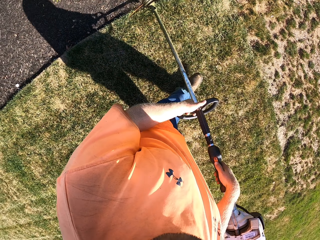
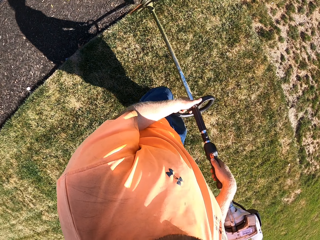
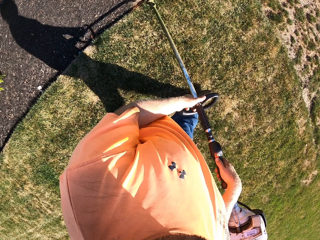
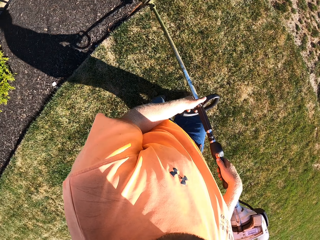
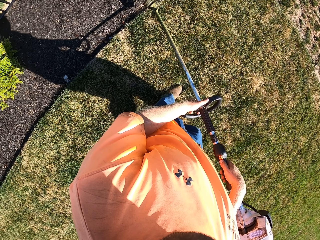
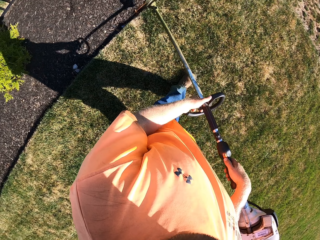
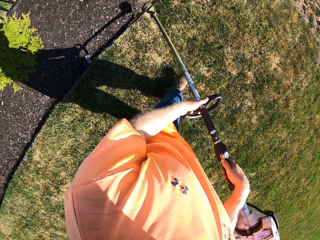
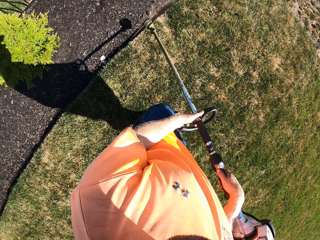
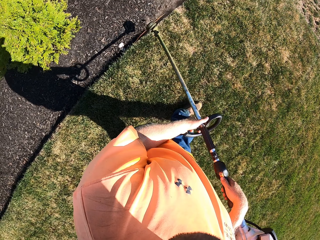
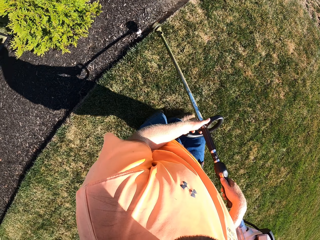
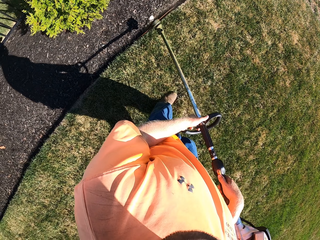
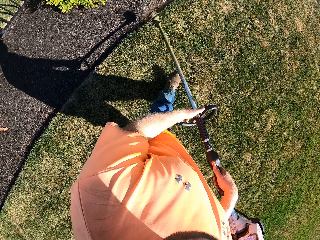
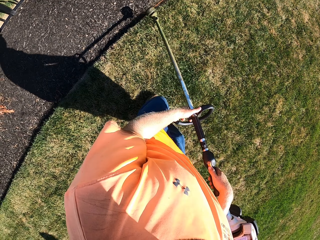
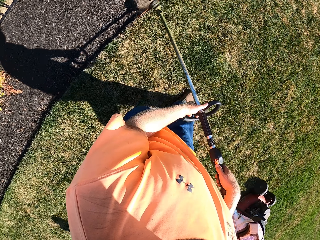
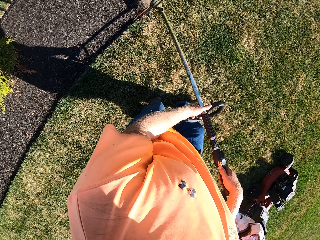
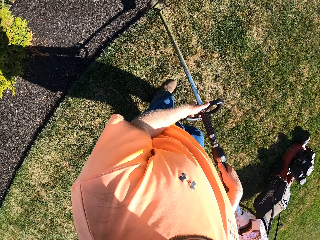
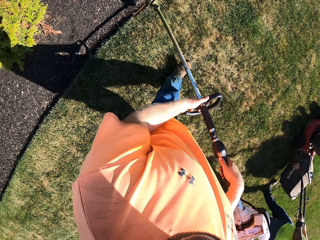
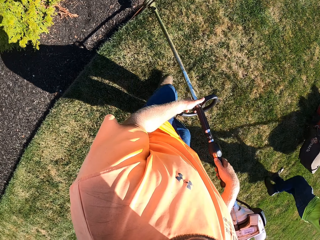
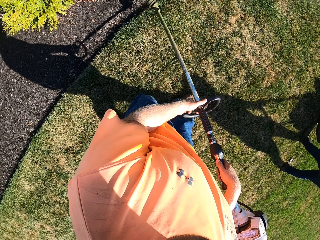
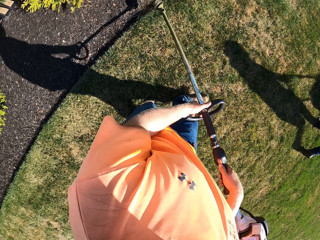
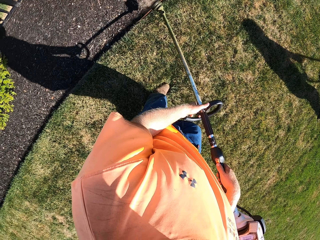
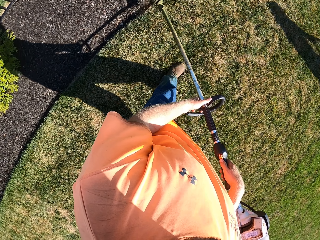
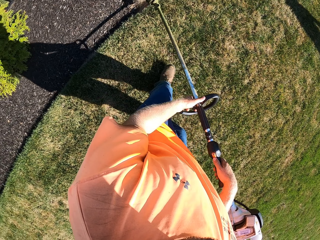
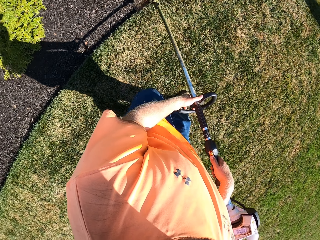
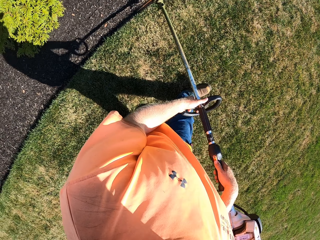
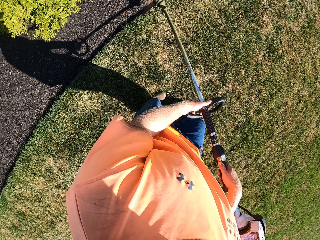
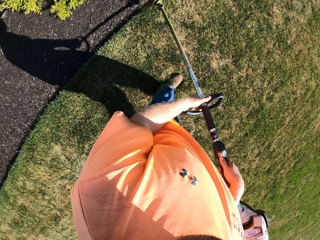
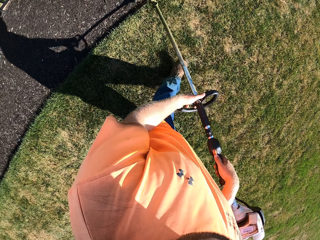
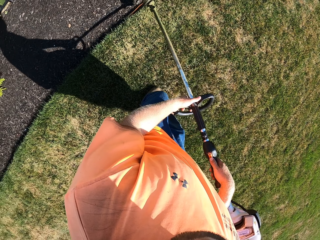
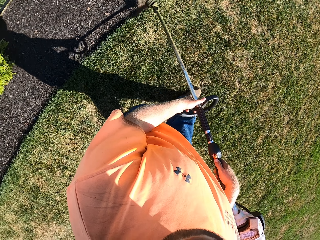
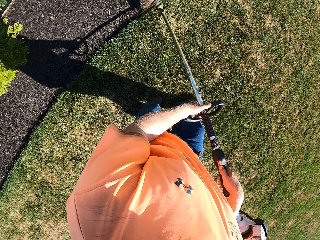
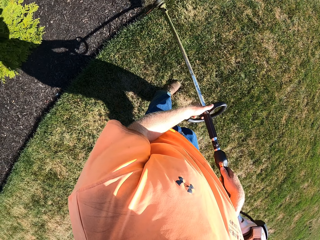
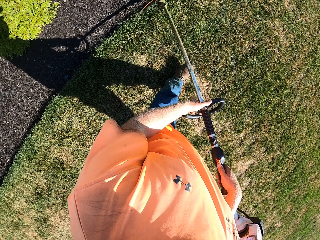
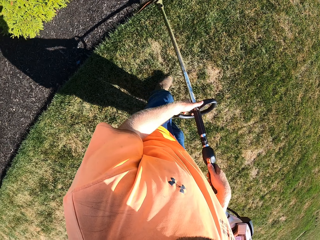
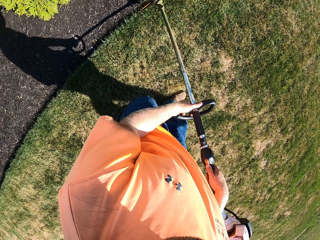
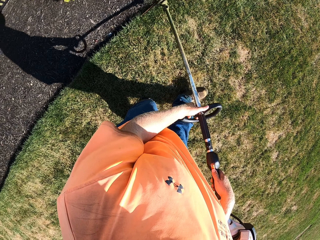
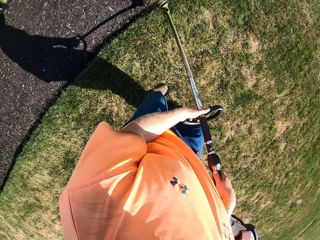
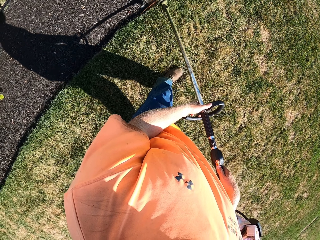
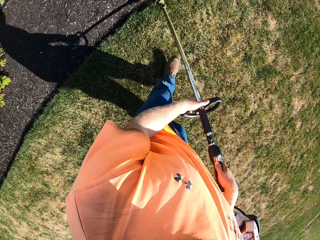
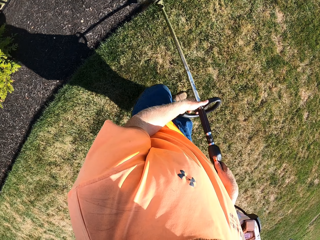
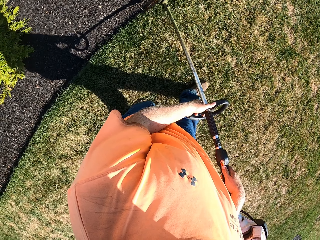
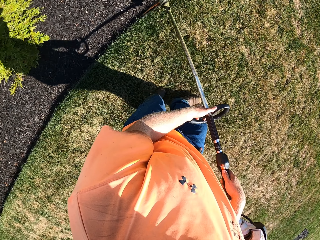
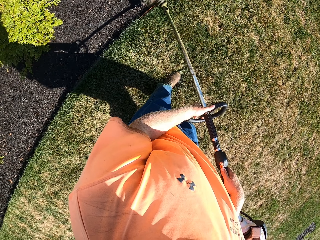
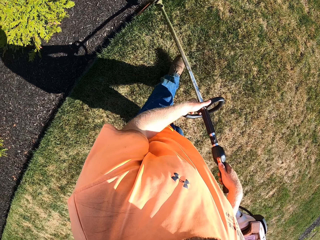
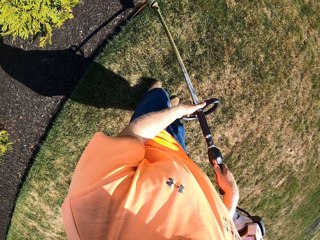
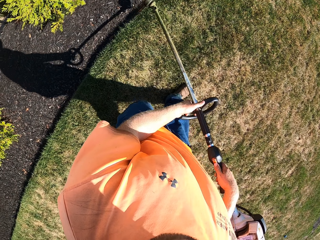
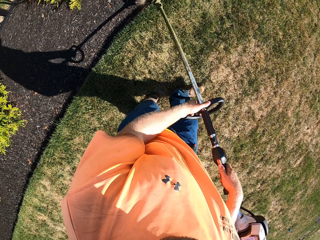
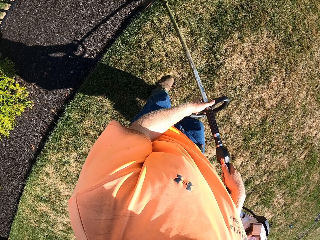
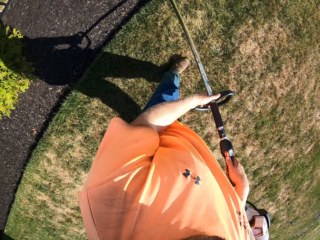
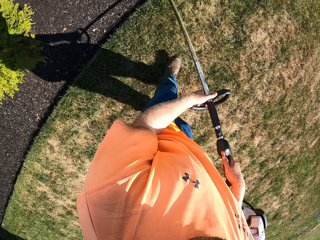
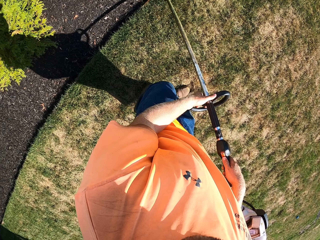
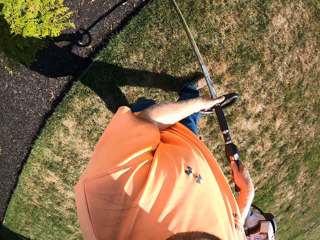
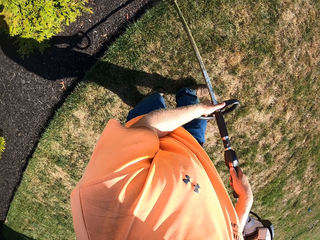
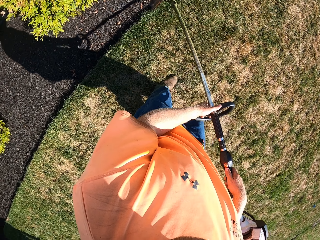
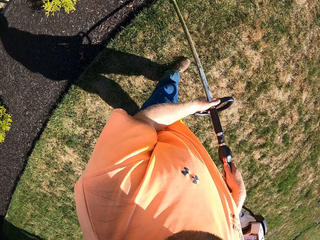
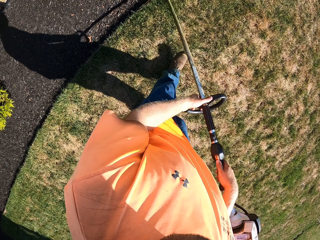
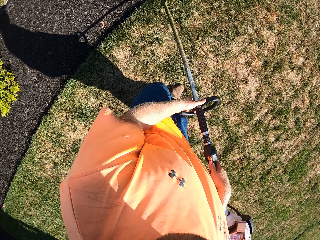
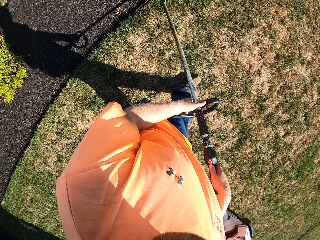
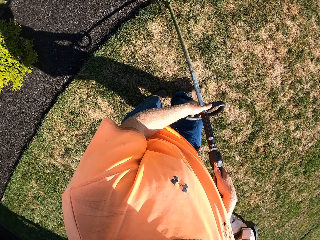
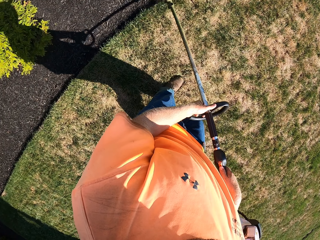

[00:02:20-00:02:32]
A man passes by the camera wearer with a lawn mower.

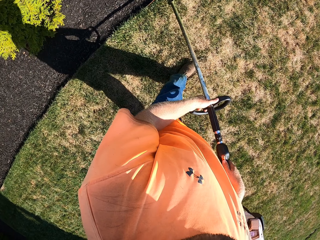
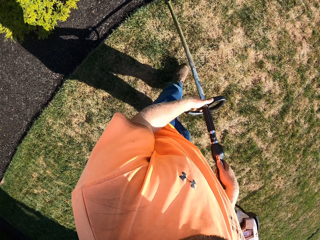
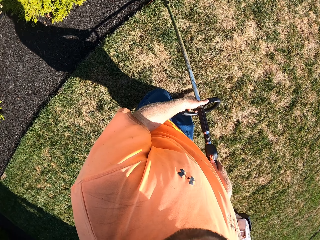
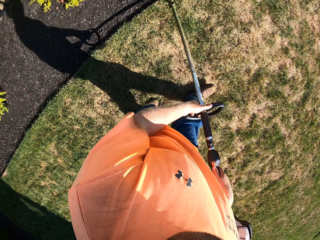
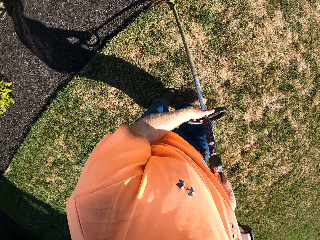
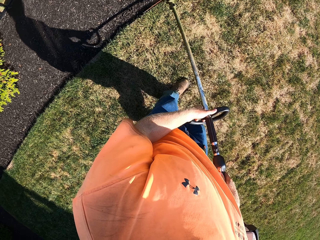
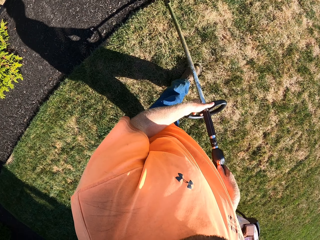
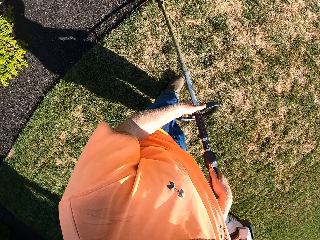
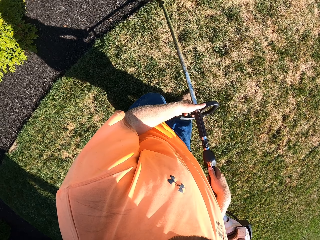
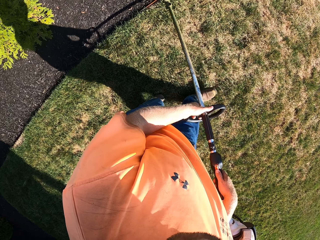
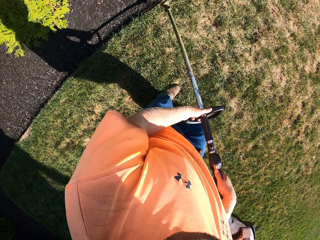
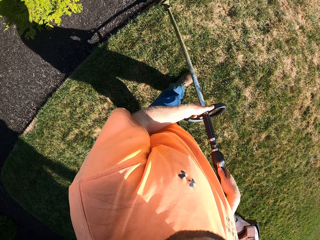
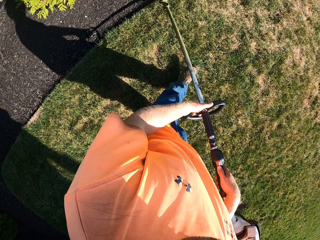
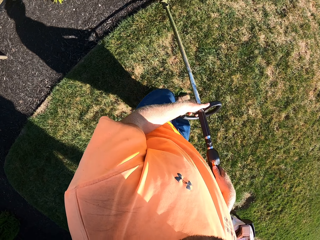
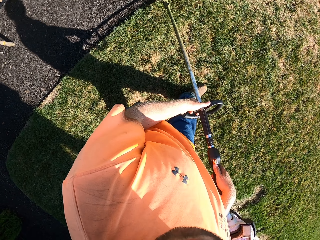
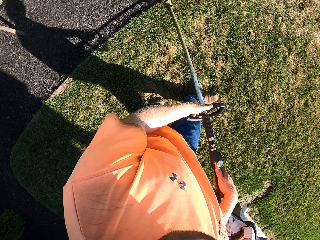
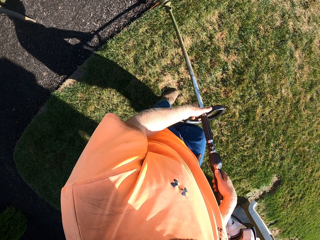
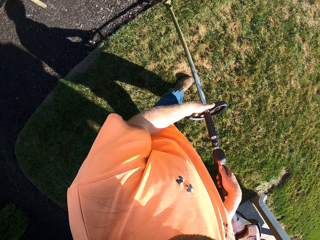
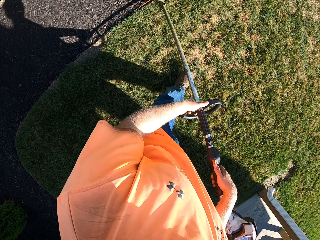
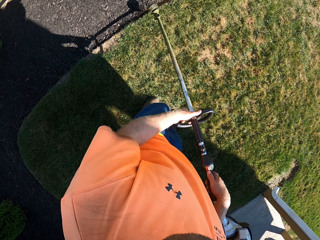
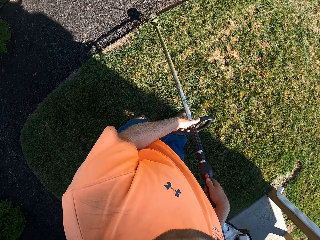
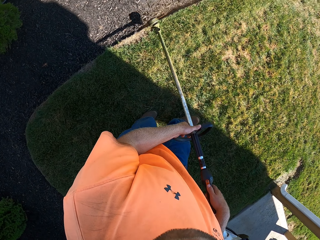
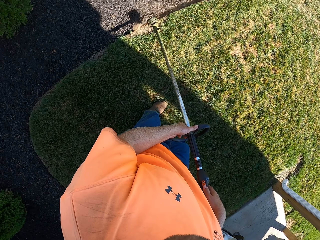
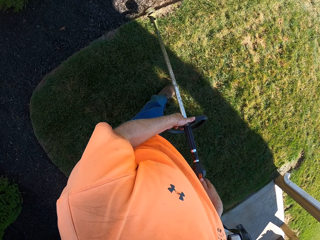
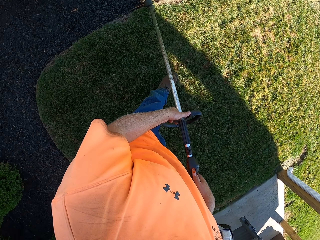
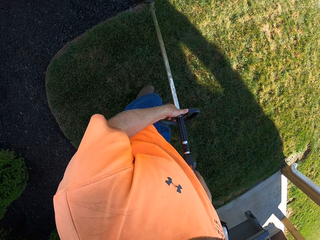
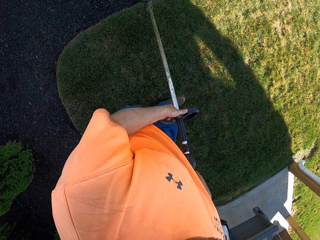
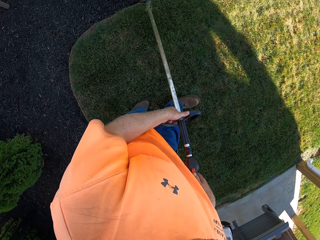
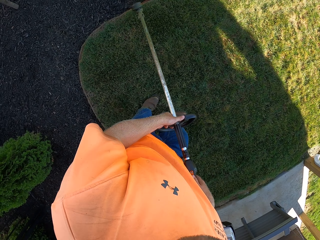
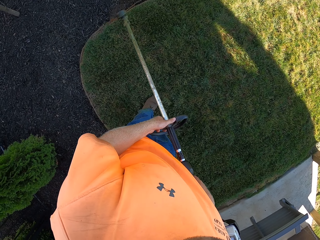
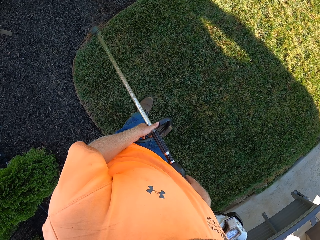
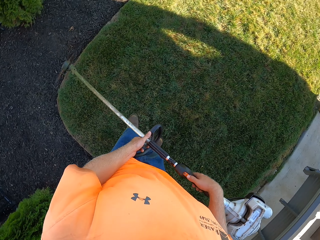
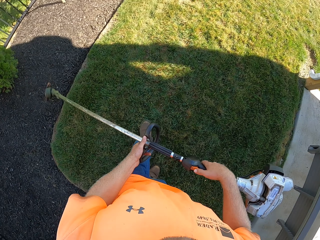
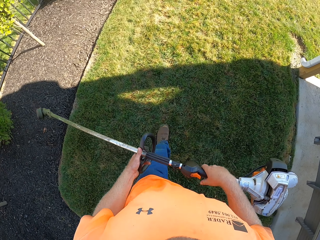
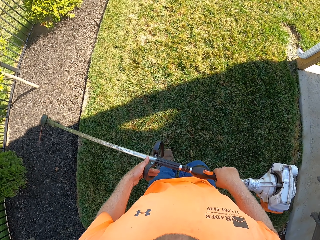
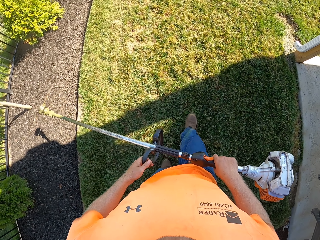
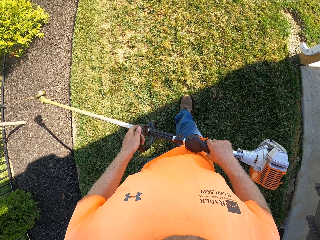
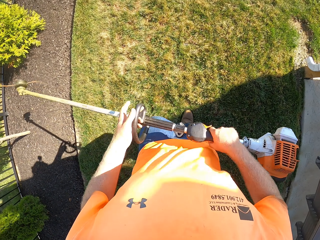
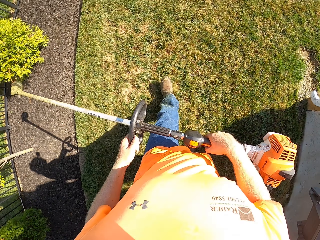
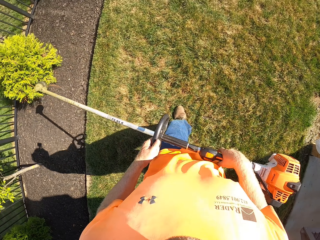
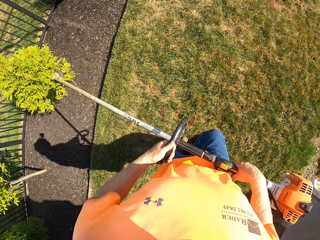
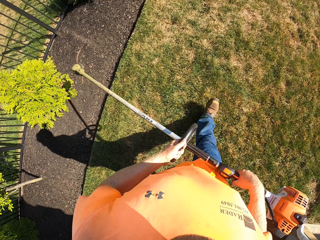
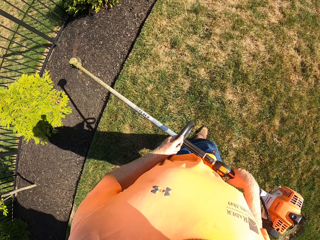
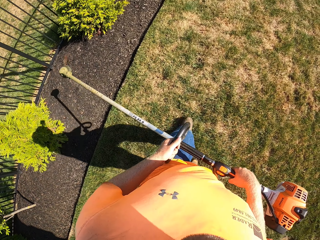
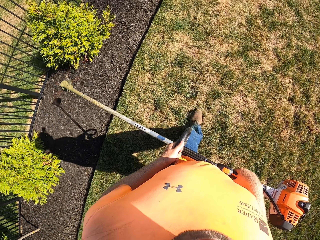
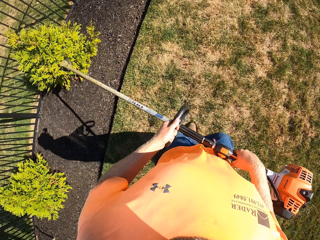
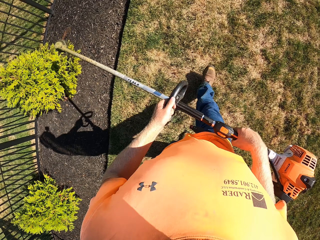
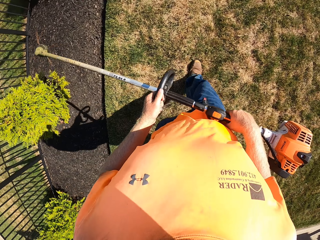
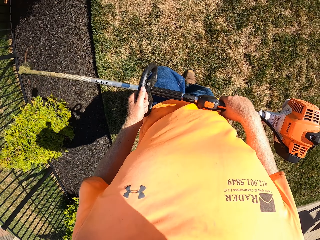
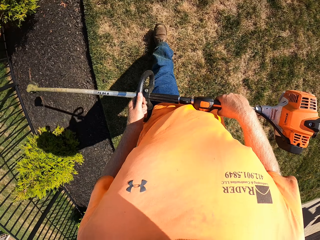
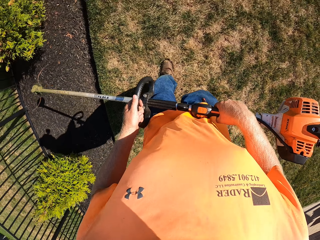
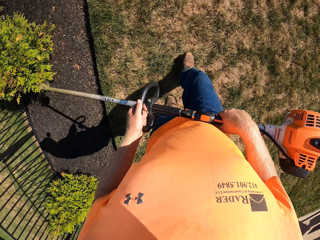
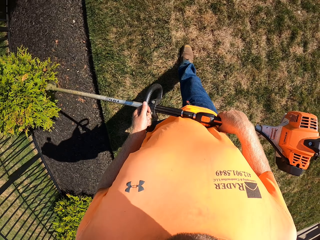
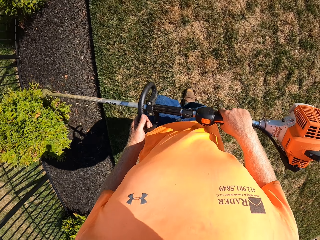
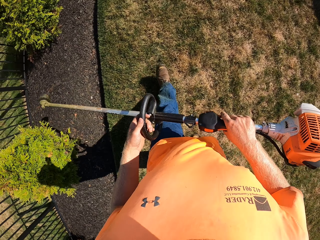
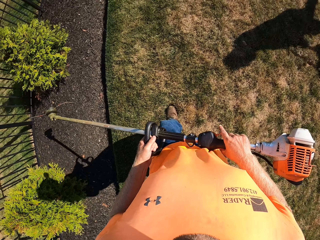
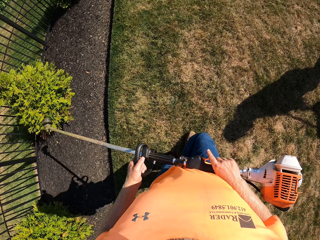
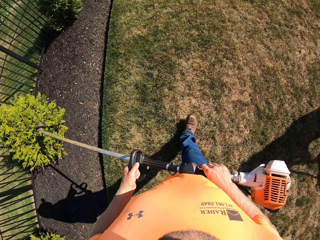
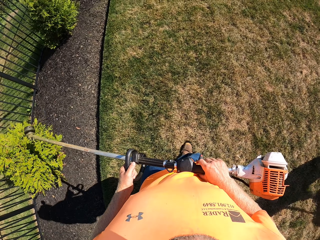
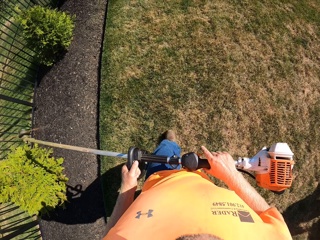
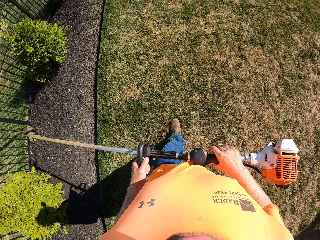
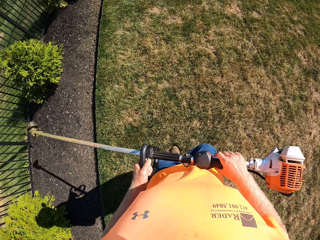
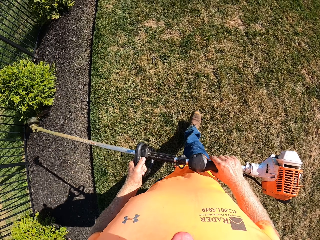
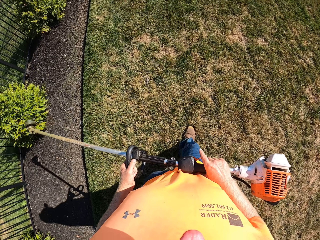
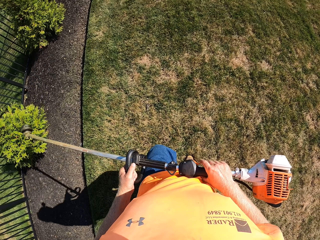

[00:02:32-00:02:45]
The camera wearer holds the grass trimmer with both hands. They carry the trimmer and adjust the left hand on the trimmer.
